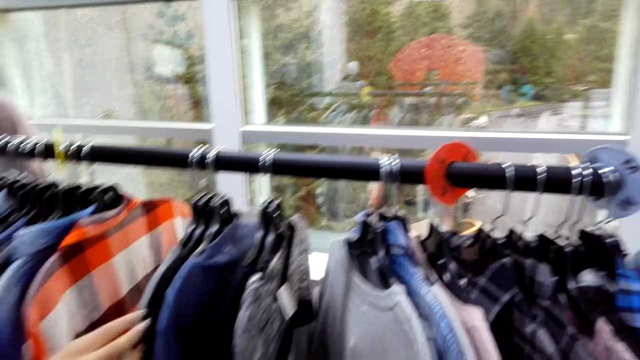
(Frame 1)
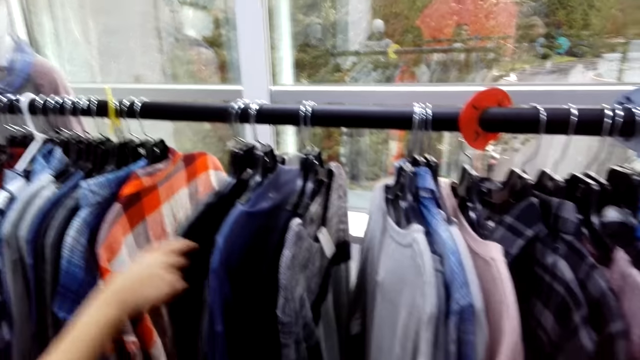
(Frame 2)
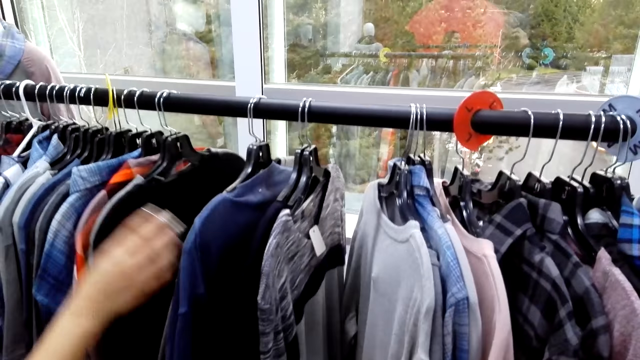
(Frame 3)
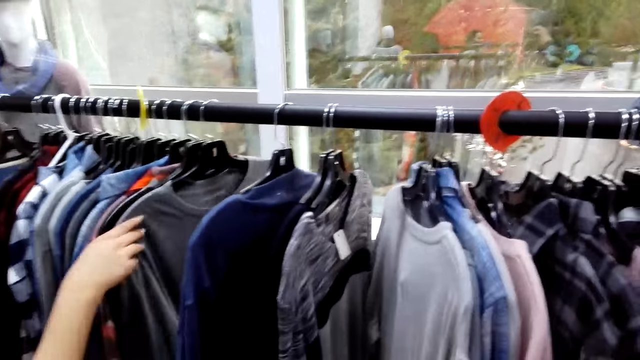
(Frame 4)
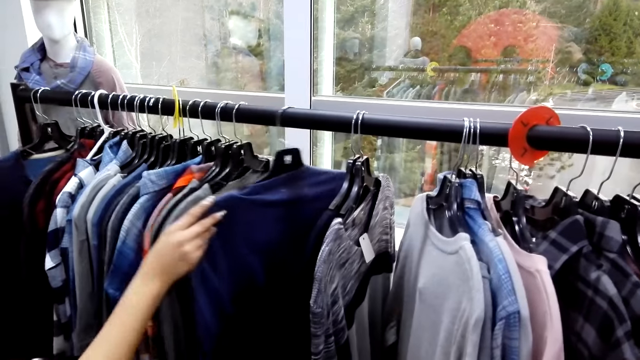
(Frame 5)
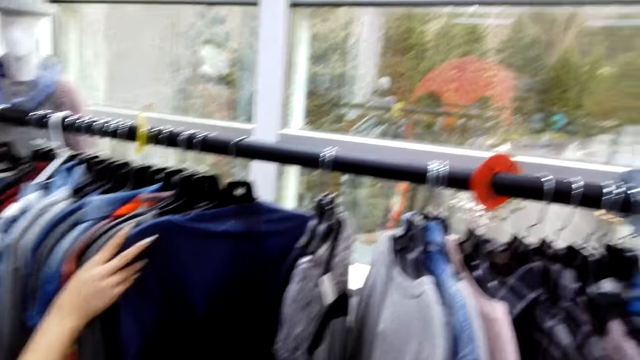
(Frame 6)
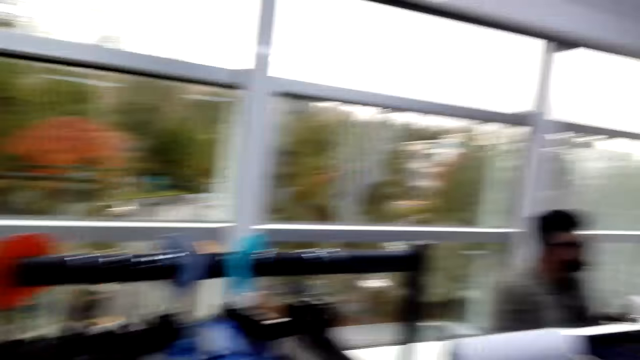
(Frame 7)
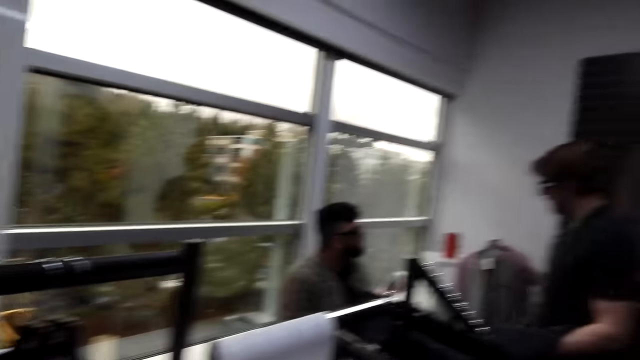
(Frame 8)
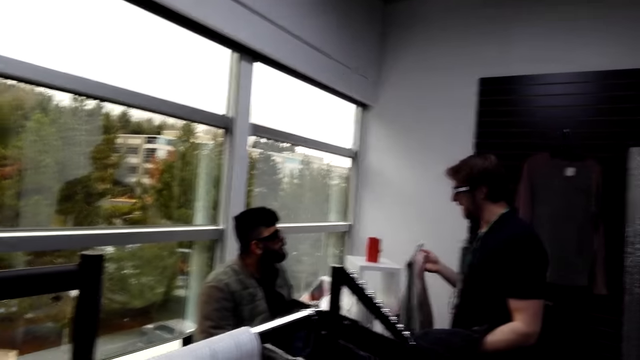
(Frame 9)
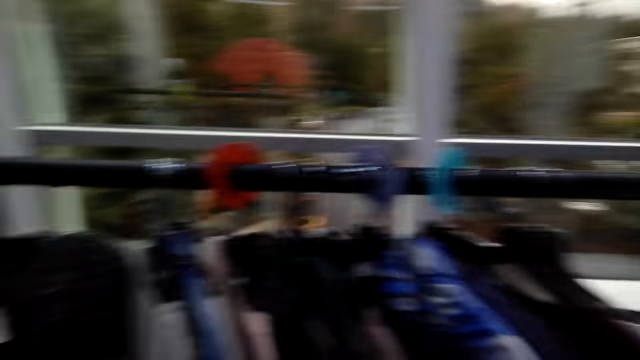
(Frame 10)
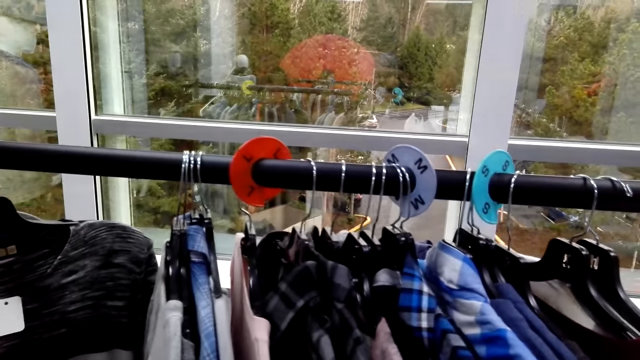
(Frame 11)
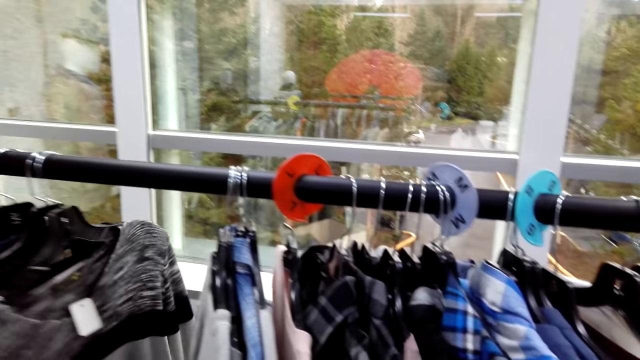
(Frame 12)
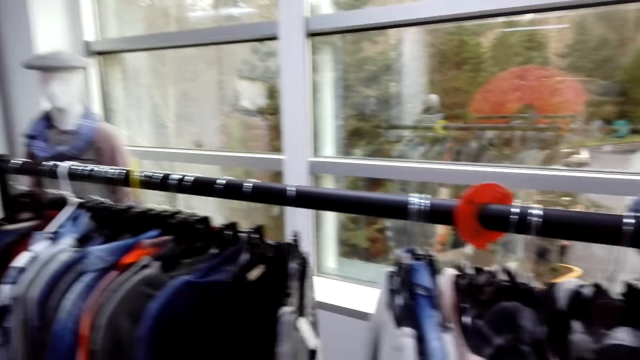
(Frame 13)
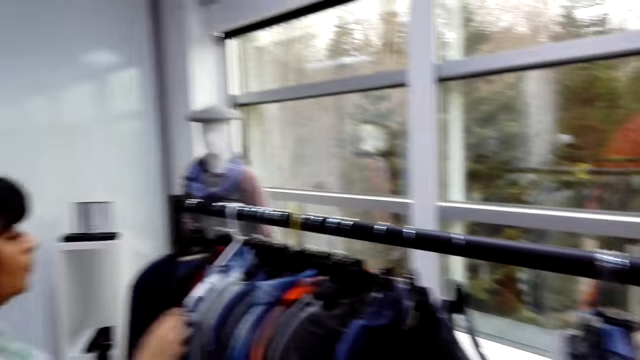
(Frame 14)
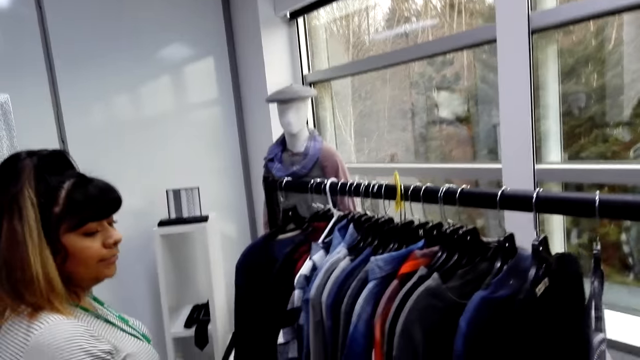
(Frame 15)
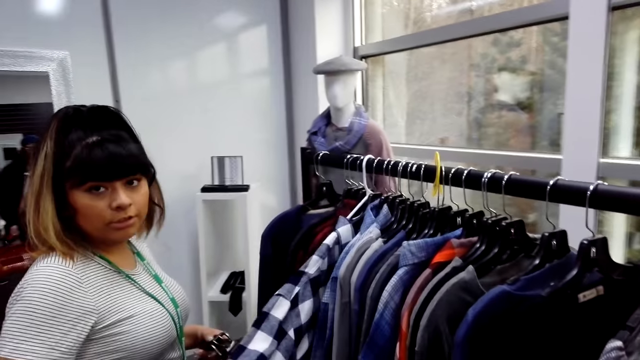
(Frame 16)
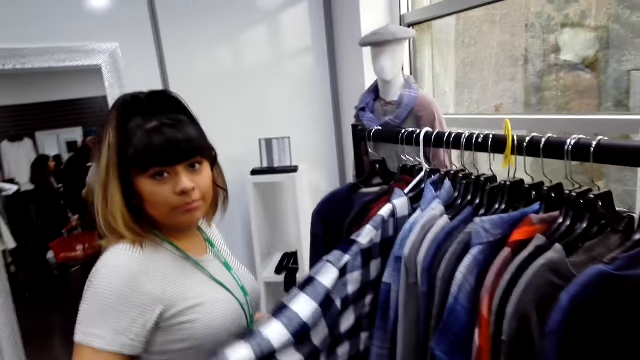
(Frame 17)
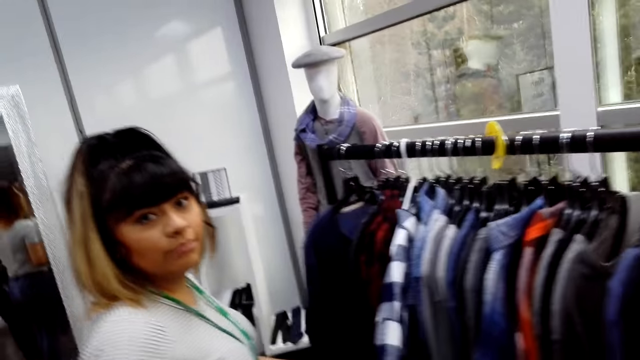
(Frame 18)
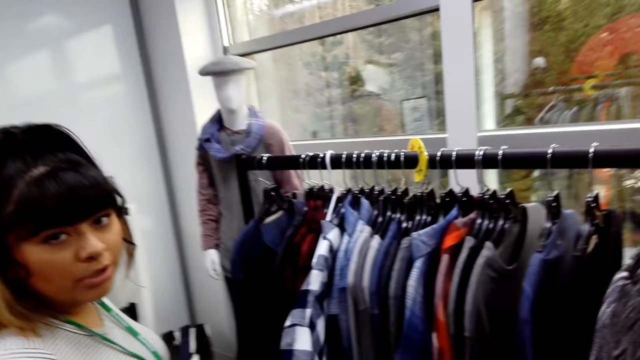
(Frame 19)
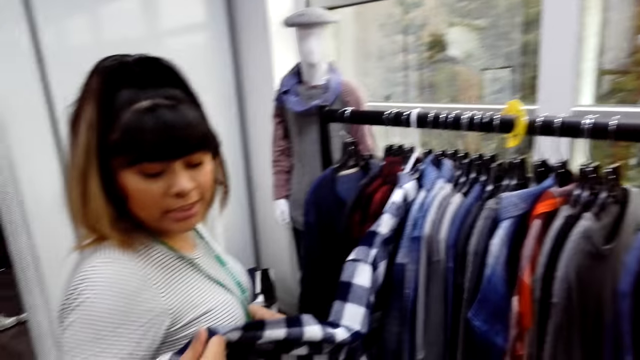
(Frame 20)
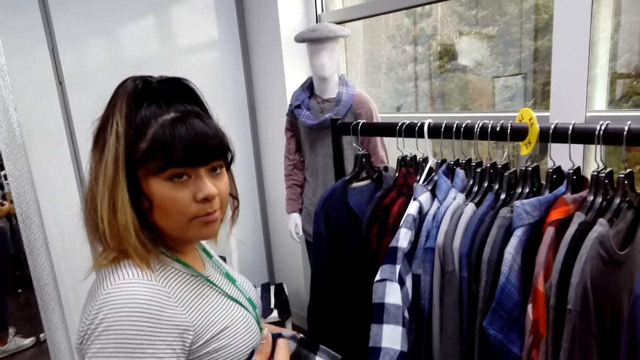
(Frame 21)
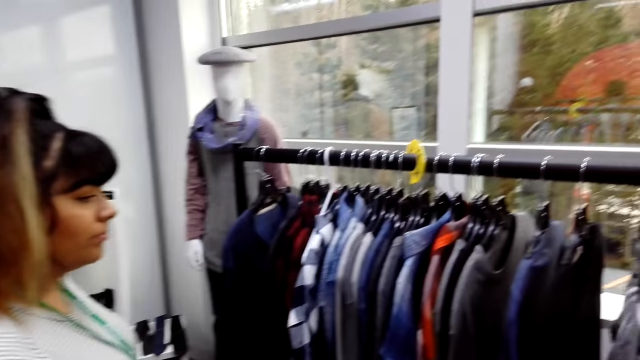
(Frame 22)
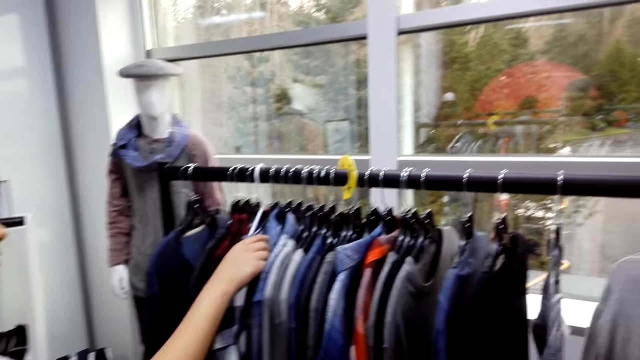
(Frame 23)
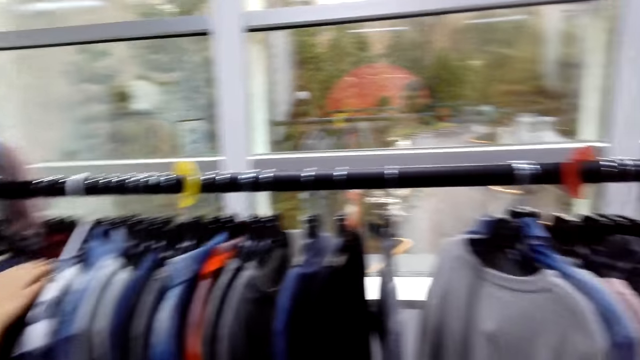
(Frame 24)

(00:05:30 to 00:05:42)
A person looks at clothes on the hanger stand. A second person talks with a third person. The camera wearer looks around. The first person looks at clothes on the hanger stand, talks with the camera wearer, and looks on the clothes.

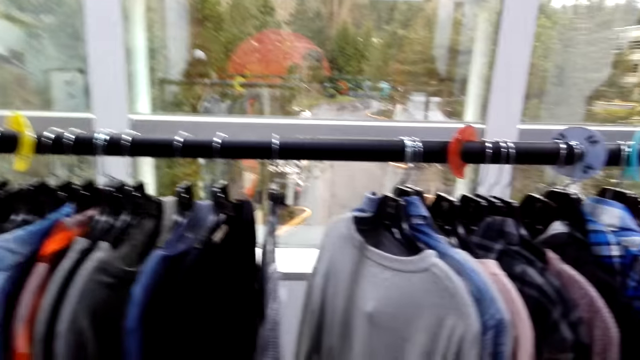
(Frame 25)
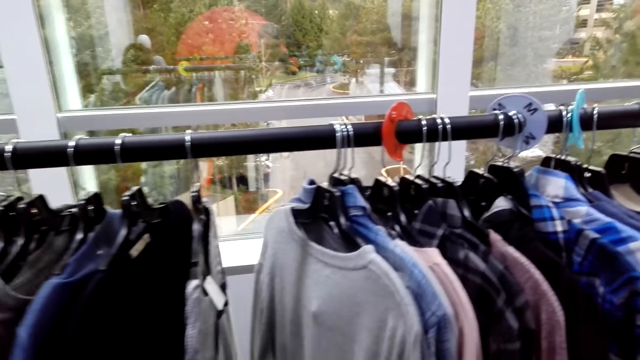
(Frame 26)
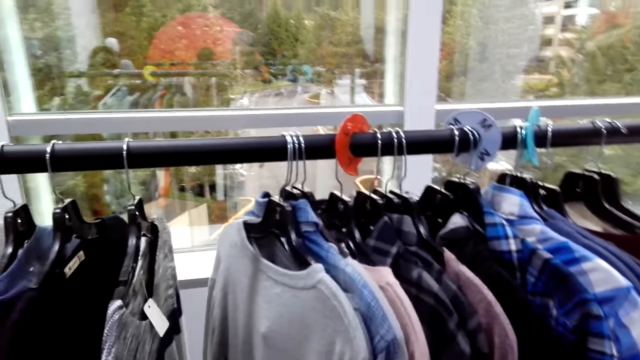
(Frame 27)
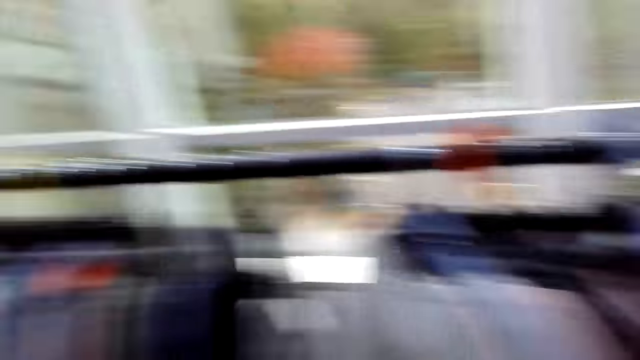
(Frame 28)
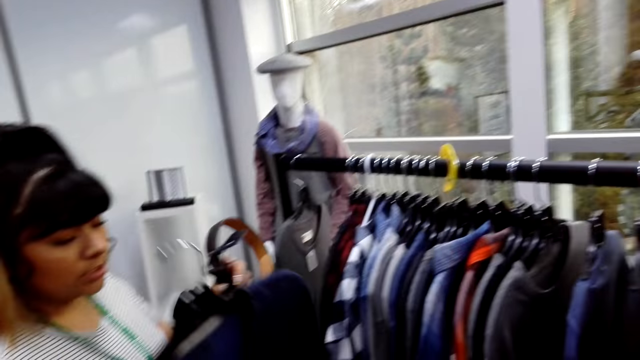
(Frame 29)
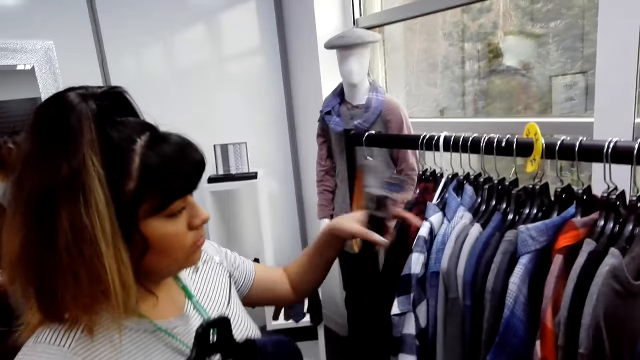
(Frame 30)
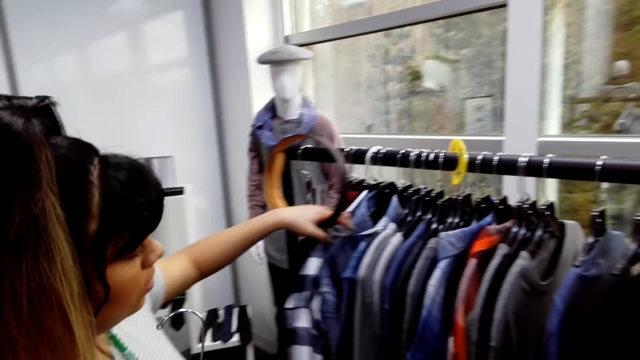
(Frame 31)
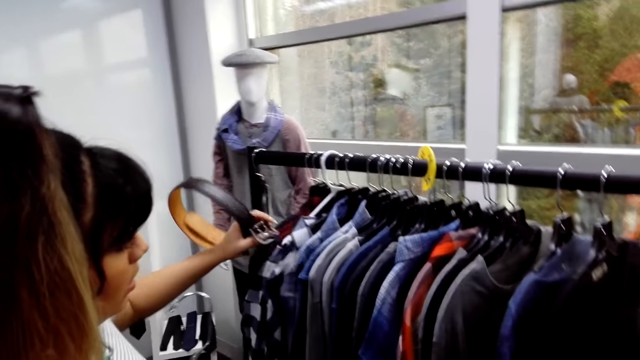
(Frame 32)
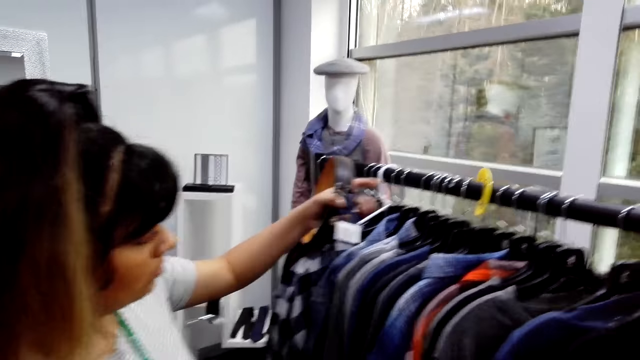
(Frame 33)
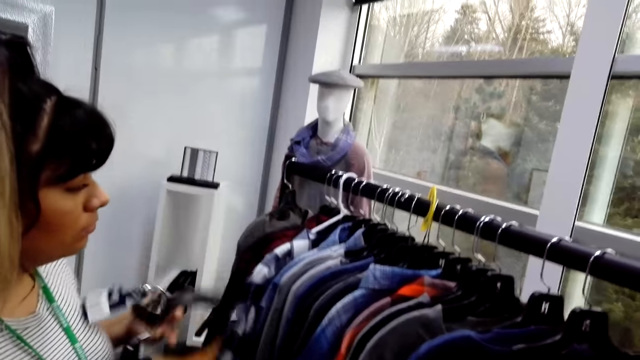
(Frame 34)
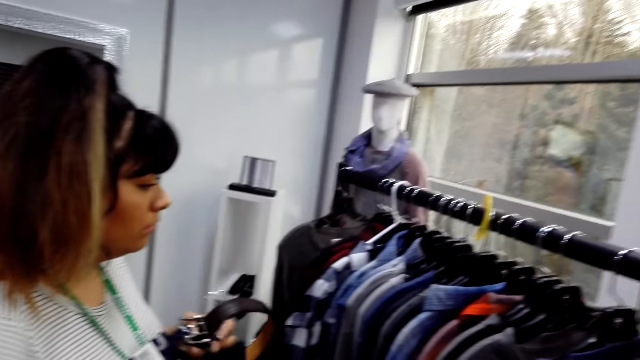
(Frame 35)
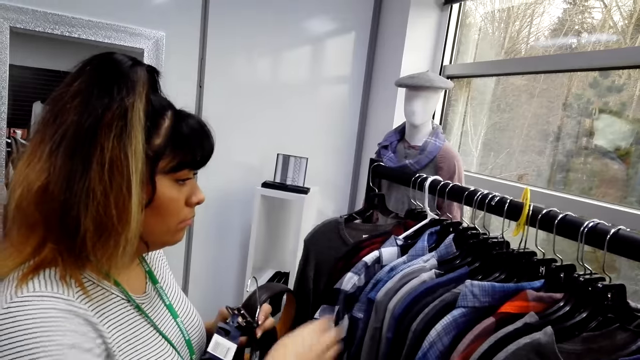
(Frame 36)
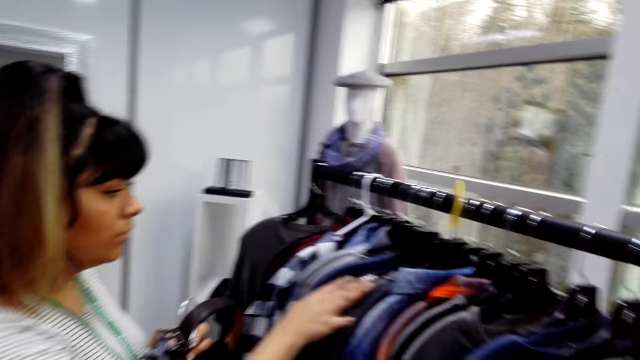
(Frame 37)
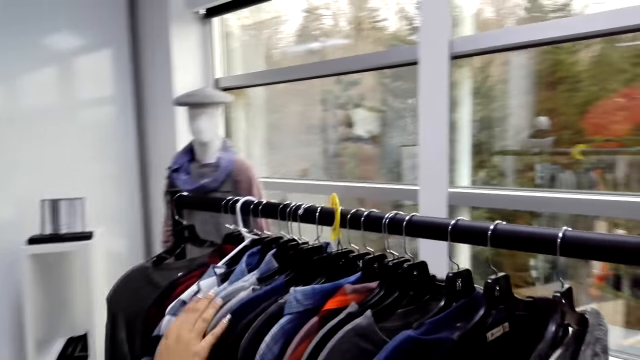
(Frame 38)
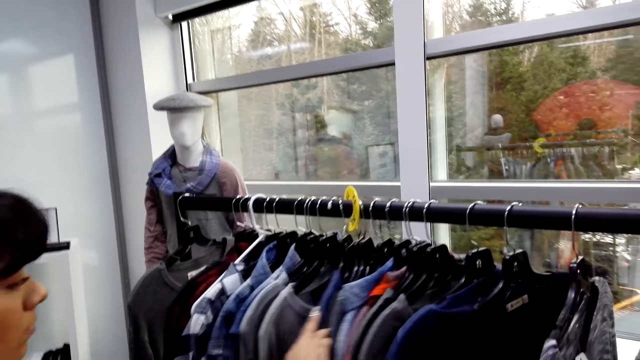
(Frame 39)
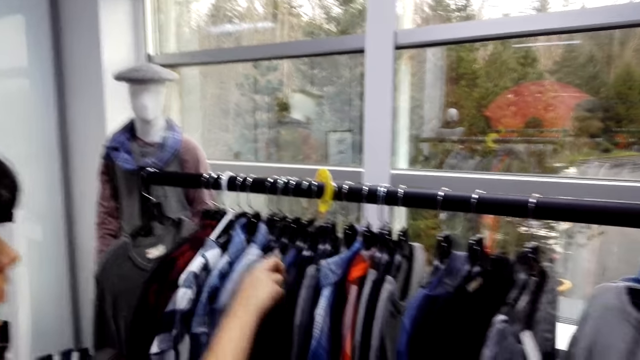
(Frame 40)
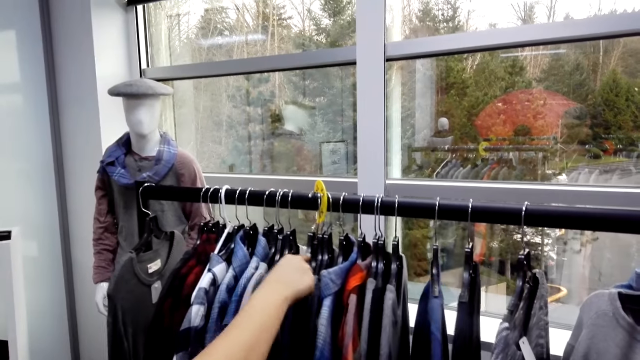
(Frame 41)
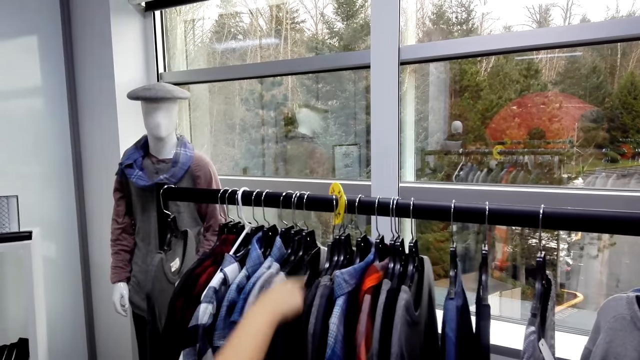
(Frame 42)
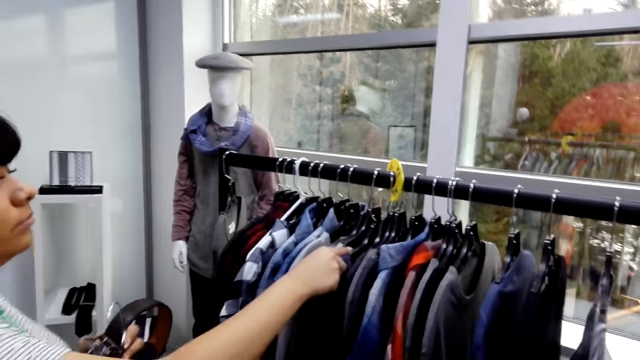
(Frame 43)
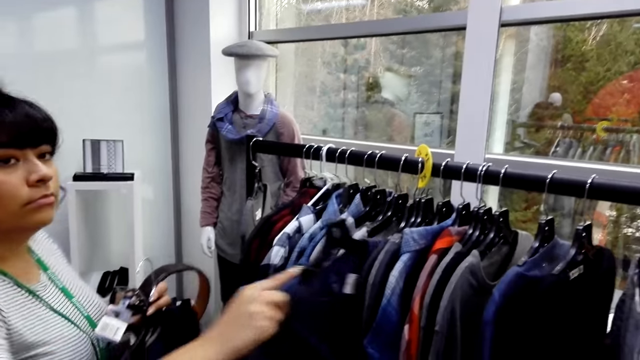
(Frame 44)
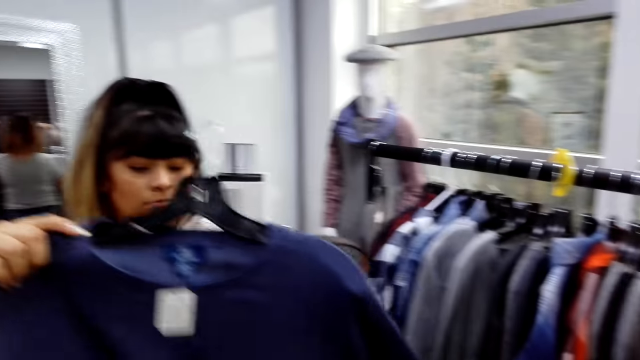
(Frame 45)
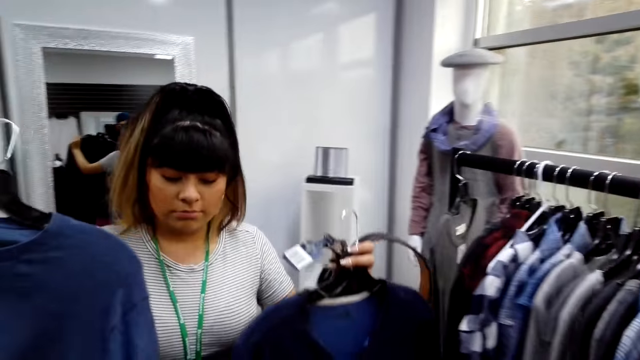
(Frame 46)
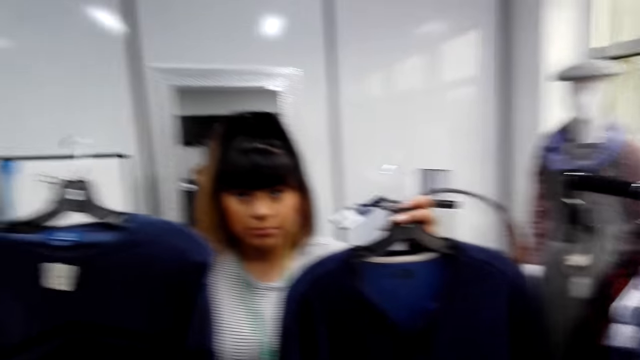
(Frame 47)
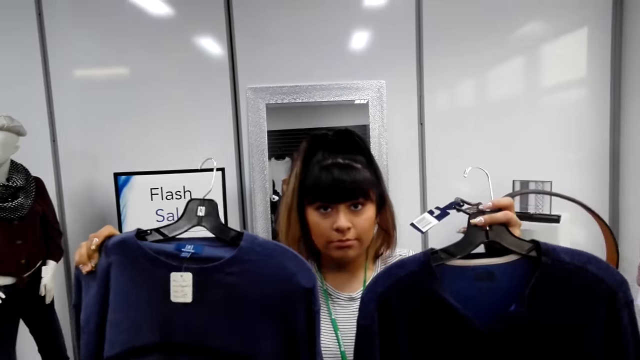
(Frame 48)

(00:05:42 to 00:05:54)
The camera wearer looks around. A person takes clothes from the hanger stand and arranges clothes on the hanger stand. The person takes another clothes from the hanger stand and shows the clothes to the camera wearer.
